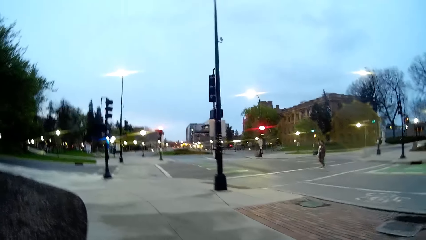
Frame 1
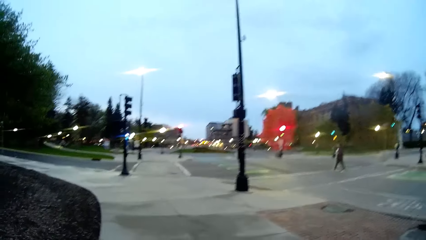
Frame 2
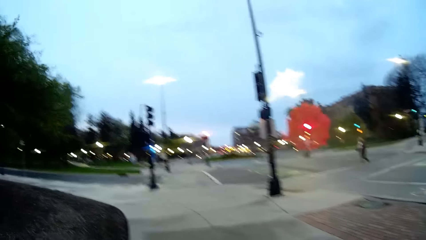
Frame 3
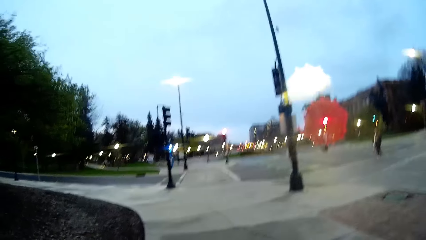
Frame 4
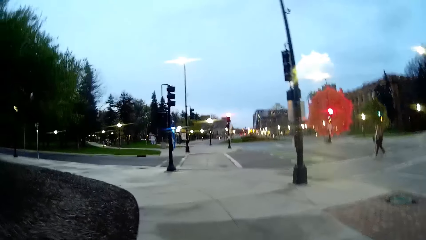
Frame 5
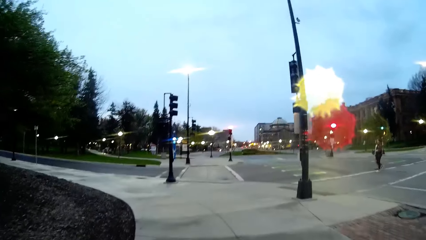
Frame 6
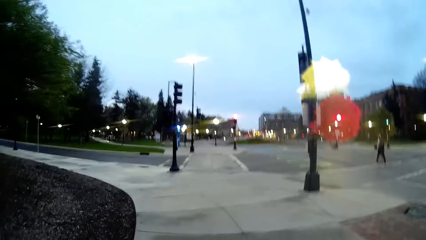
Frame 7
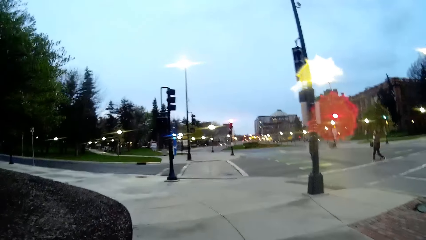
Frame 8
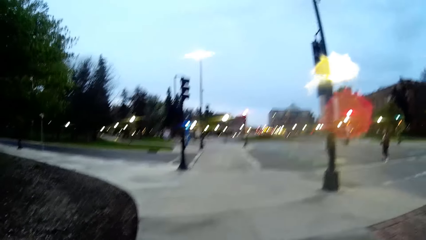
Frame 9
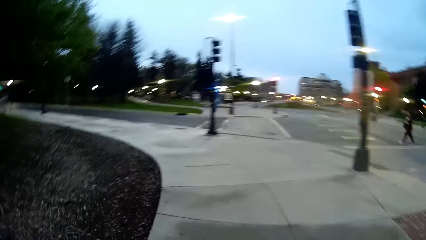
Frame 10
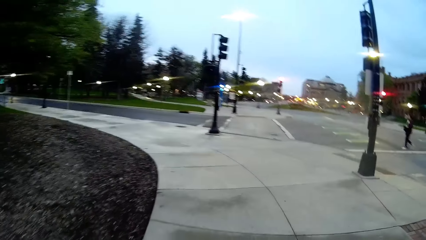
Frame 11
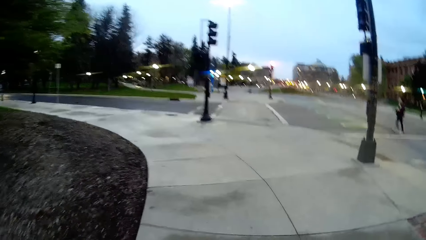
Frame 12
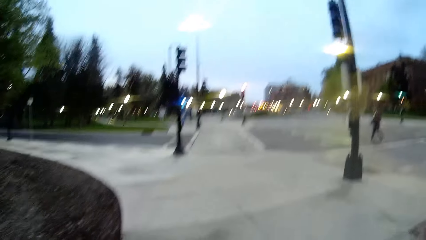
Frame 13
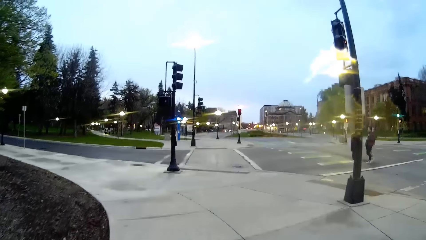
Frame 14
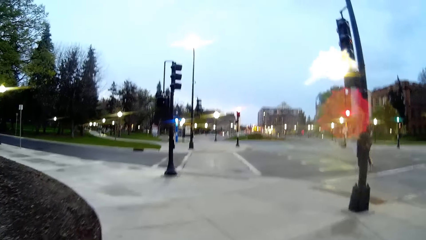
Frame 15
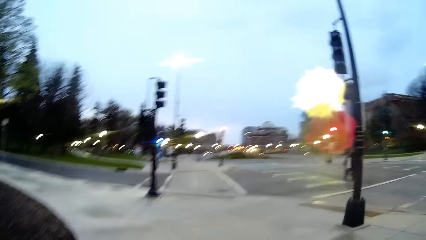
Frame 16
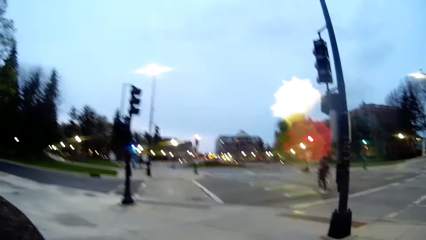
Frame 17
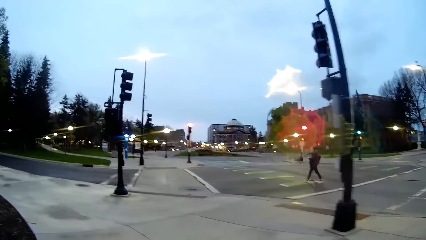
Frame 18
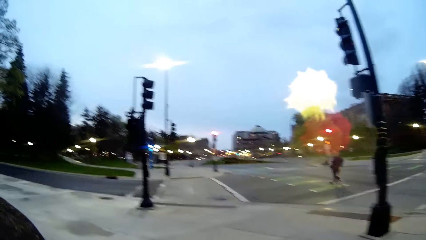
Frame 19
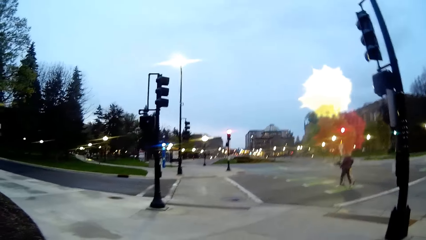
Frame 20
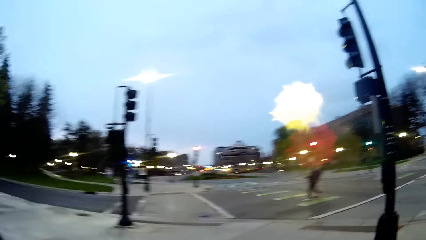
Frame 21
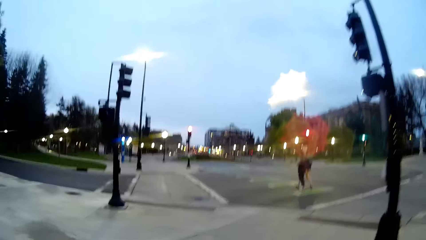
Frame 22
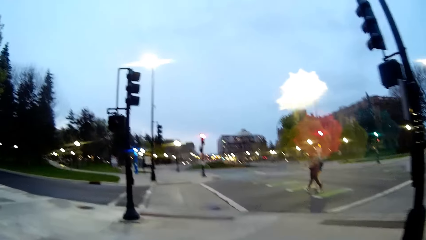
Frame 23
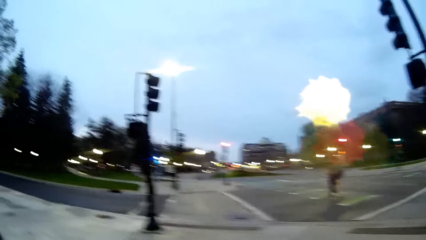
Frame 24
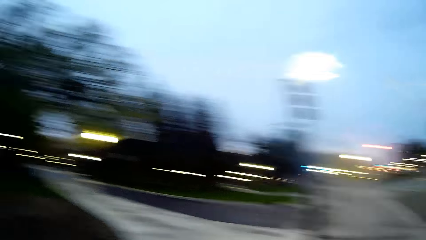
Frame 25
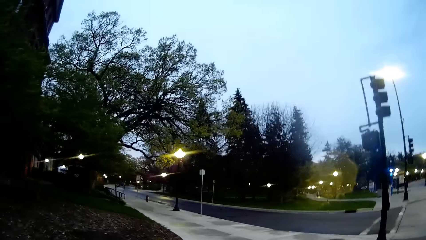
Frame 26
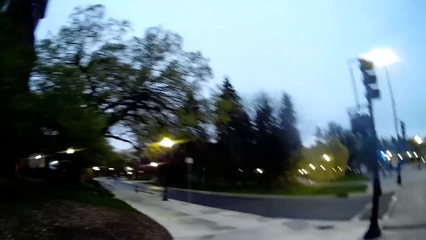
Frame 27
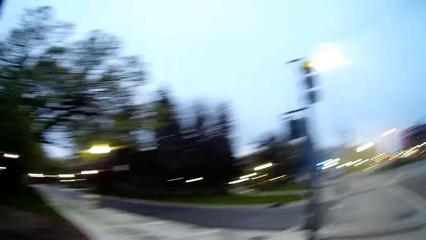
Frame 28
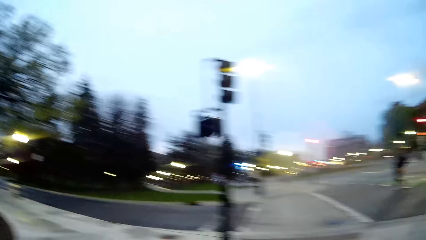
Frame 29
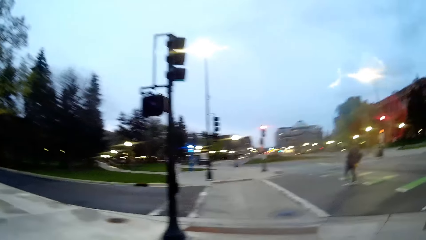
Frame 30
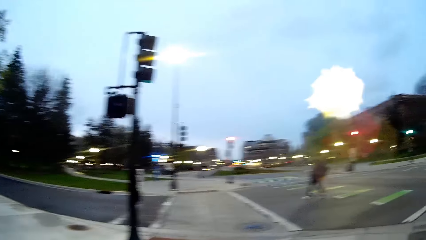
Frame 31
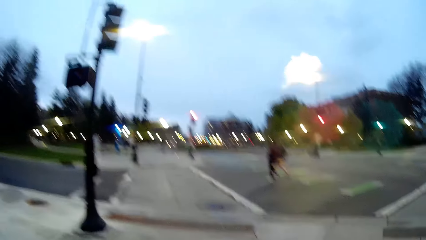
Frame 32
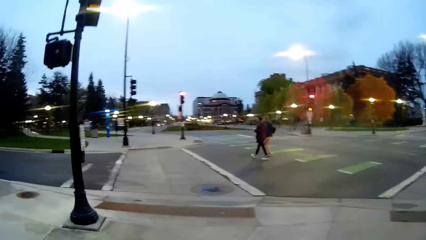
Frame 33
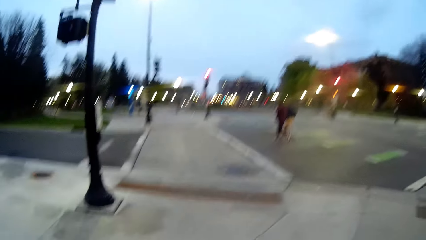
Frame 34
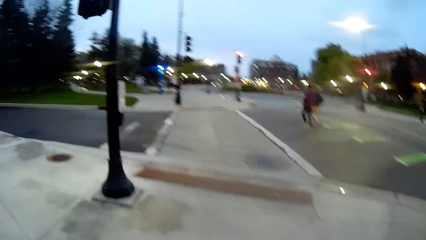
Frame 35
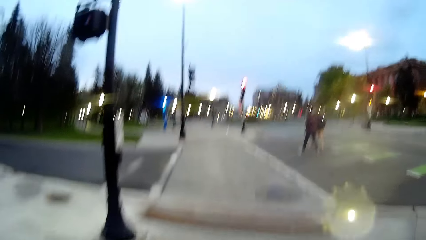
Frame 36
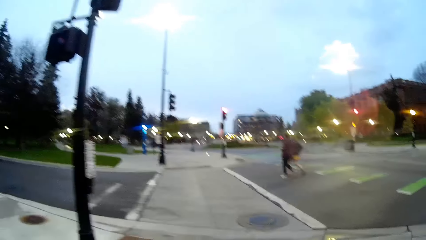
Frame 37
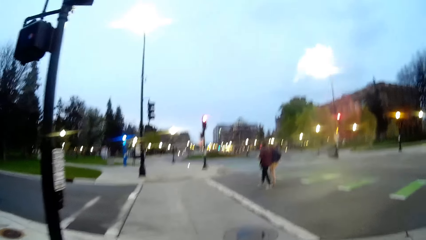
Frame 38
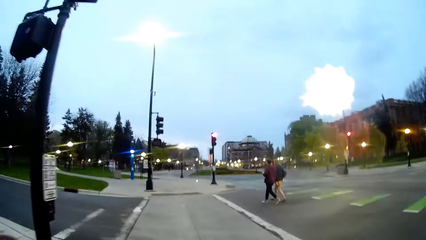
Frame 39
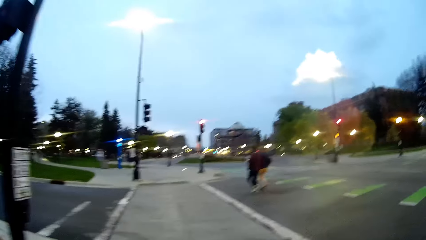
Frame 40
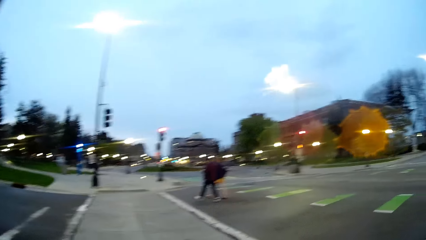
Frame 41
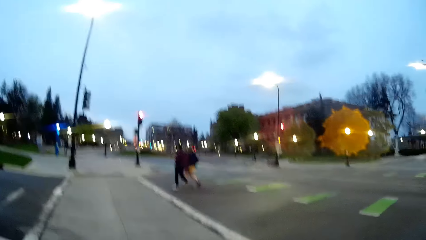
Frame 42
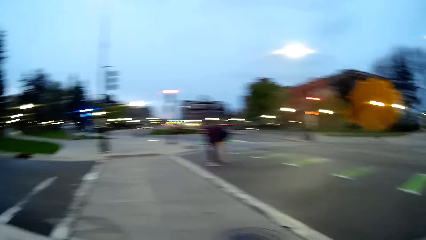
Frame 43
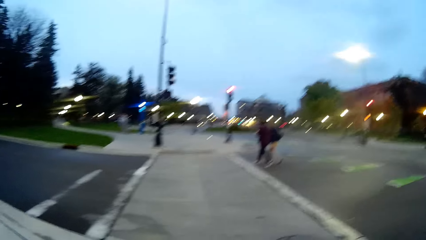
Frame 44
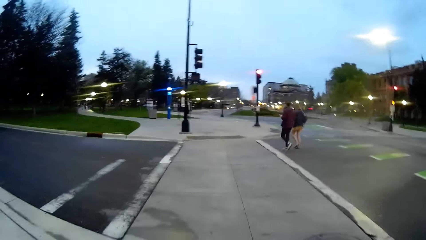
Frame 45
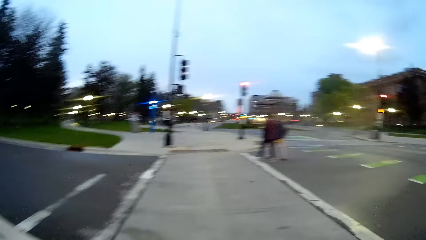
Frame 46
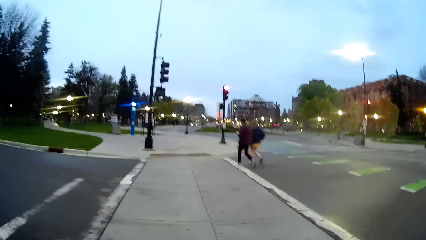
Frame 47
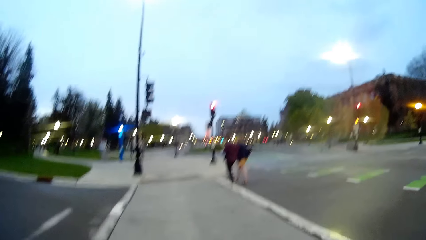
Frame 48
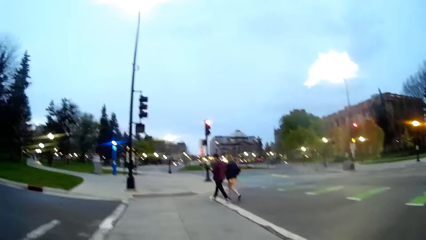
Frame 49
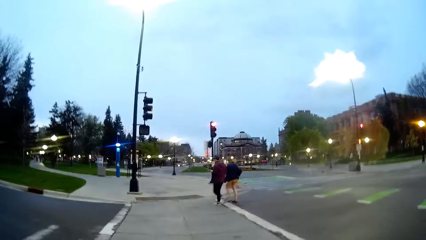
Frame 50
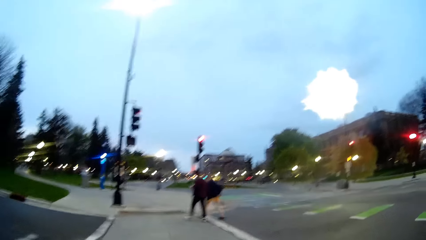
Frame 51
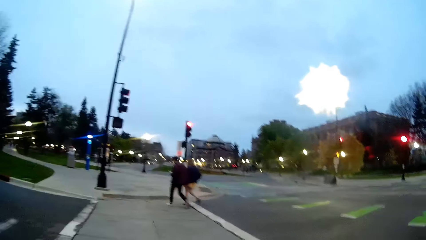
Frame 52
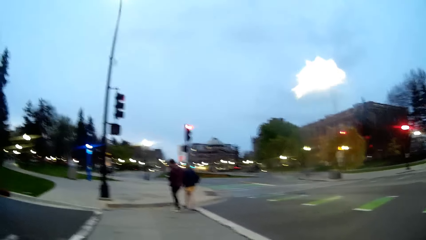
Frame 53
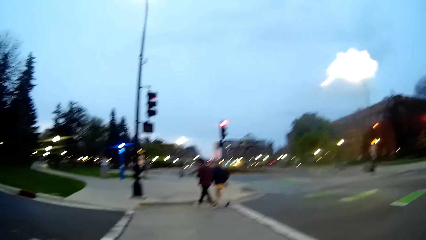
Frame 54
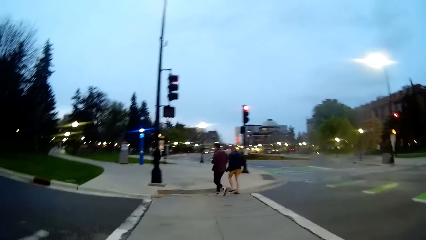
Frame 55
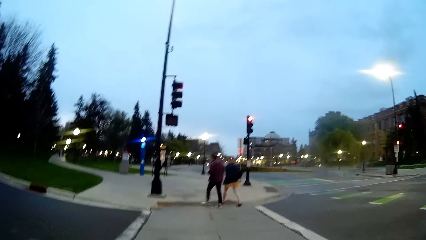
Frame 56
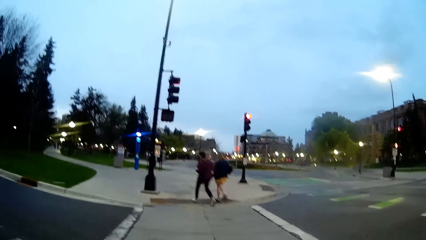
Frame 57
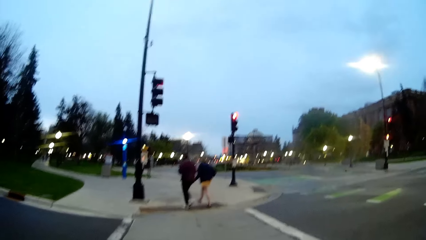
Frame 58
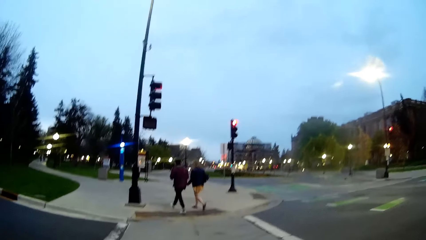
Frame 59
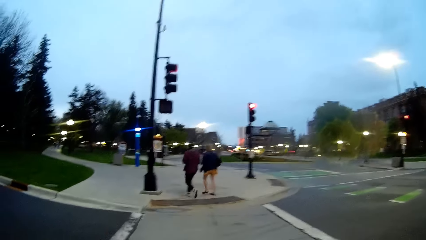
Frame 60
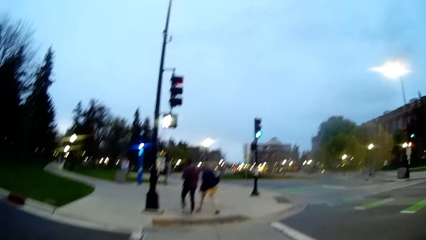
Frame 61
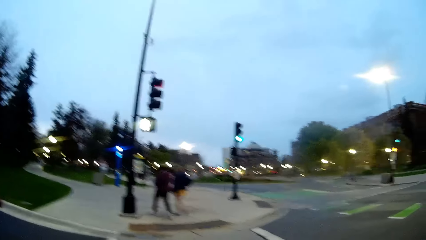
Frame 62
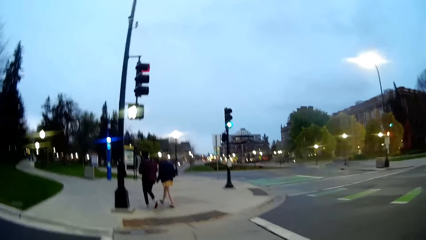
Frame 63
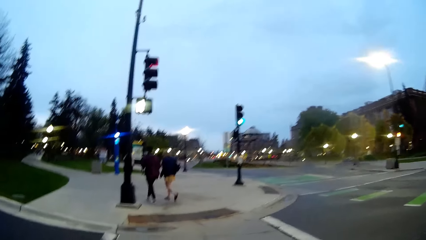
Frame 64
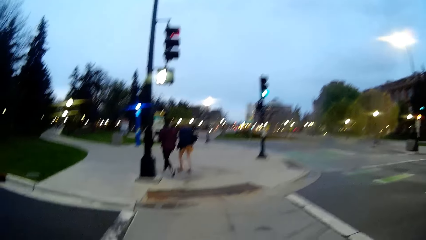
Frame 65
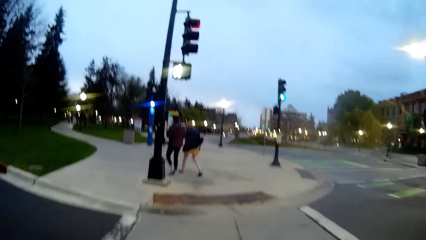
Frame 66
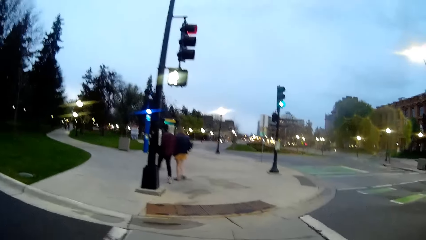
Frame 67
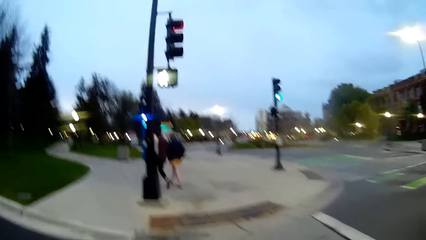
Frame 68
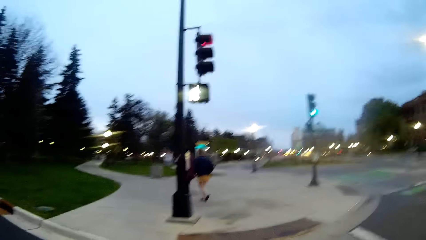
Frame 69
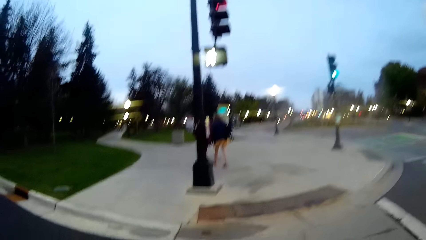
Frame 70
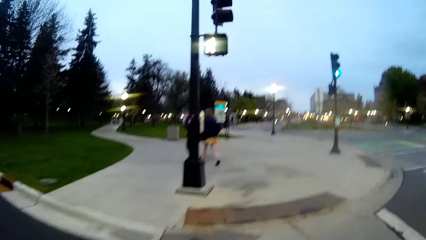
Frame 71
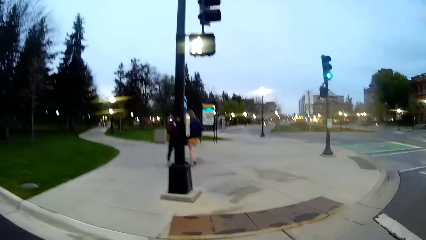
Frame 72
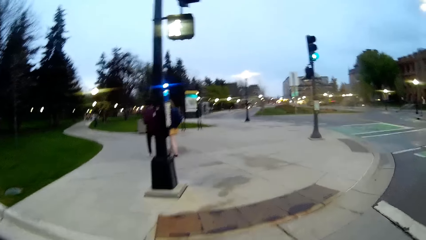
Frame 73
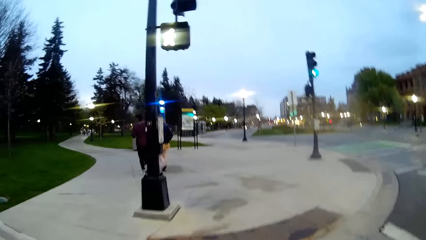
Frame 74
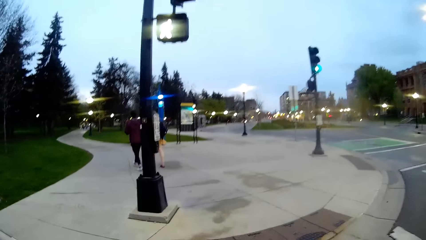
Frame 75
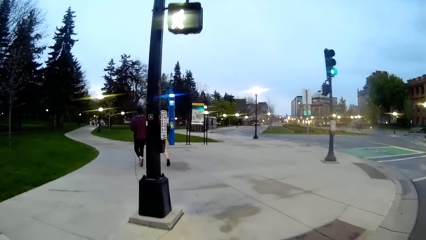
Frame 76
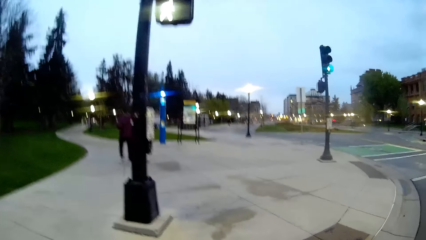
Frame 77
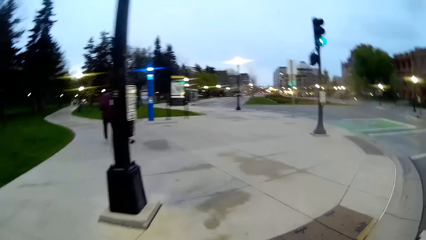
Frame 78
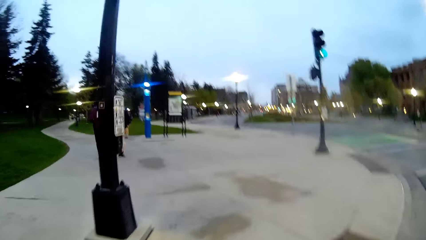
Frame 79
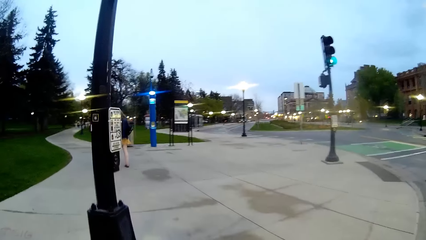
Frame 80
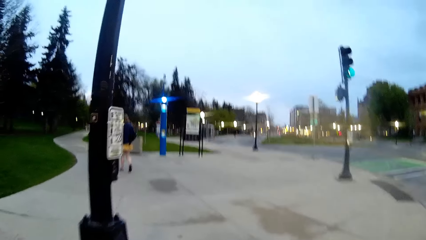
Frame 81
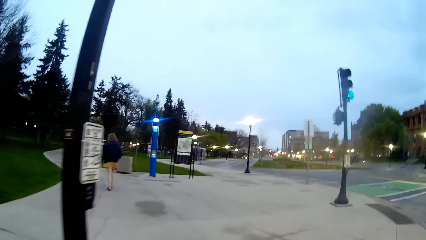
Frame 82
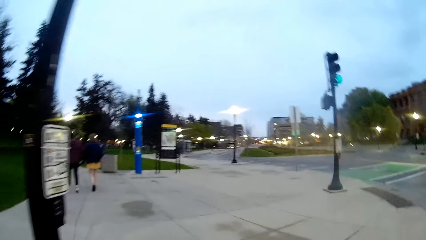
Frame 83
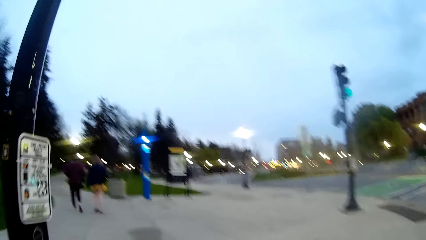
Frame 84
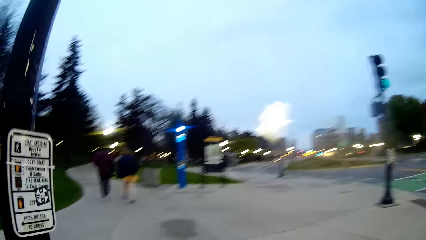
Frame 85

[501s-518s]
A man and a woman cross a road. The man and the woman walk down a pavement.
